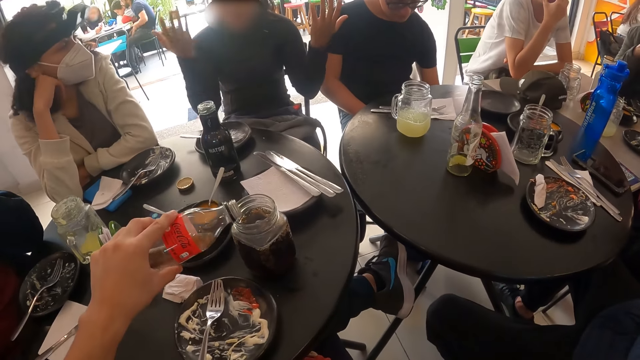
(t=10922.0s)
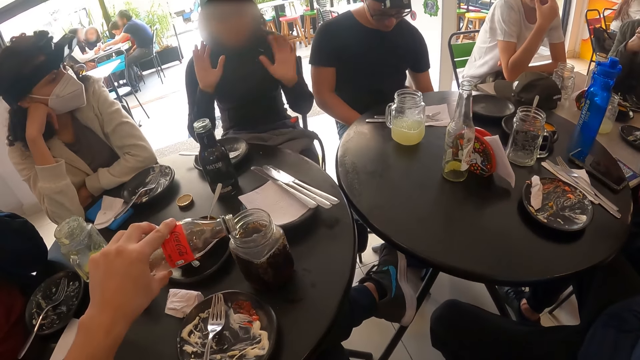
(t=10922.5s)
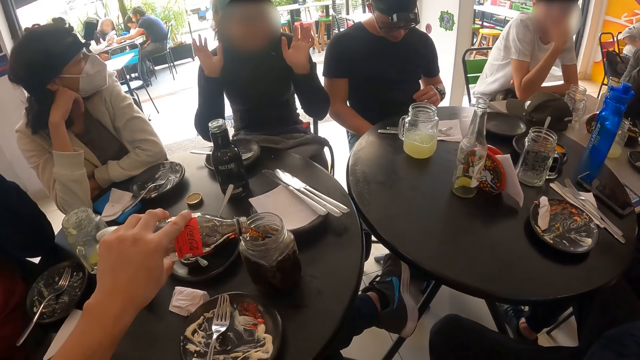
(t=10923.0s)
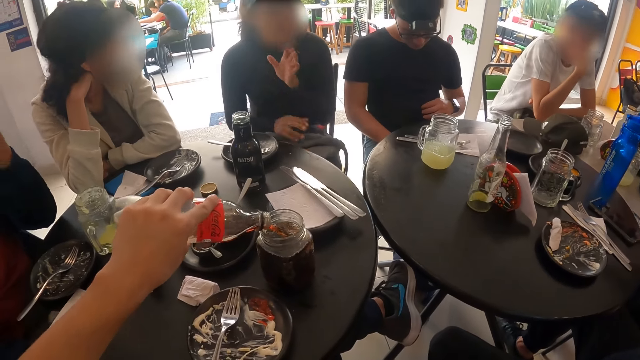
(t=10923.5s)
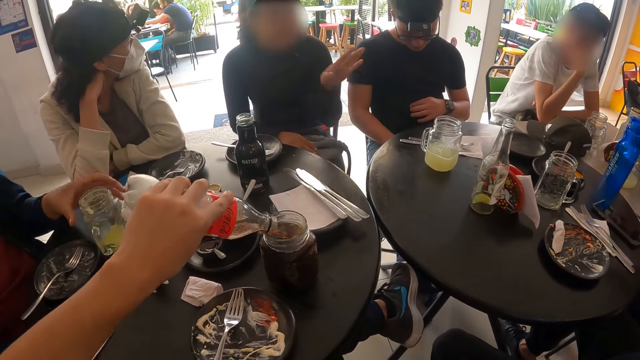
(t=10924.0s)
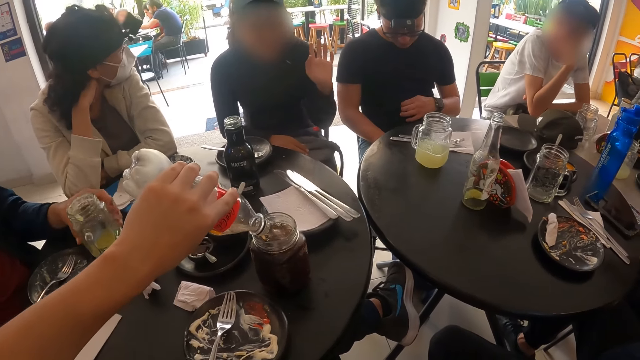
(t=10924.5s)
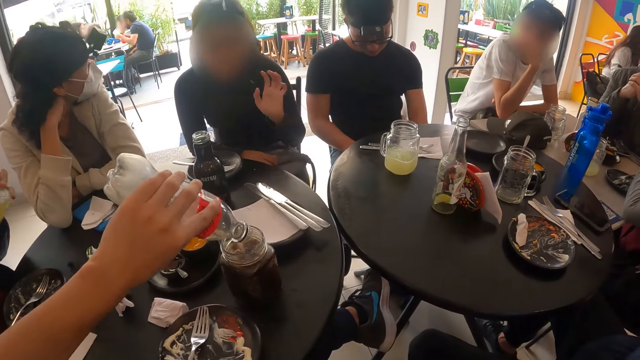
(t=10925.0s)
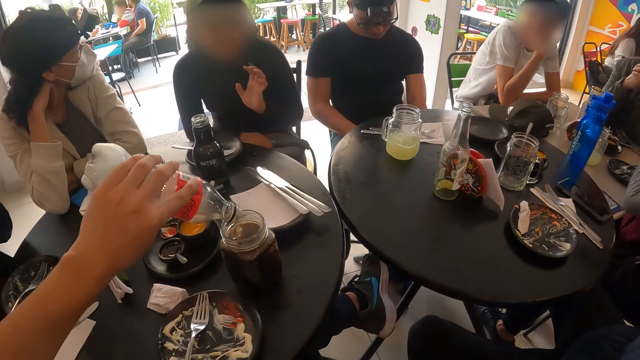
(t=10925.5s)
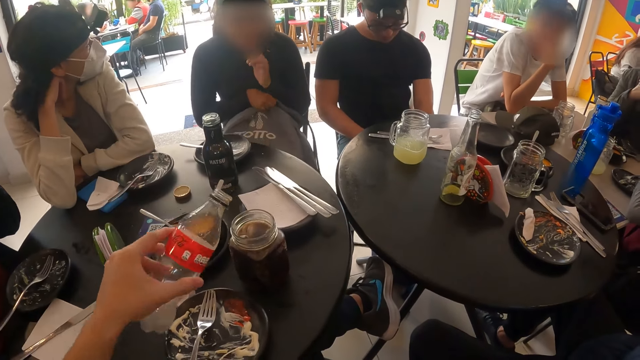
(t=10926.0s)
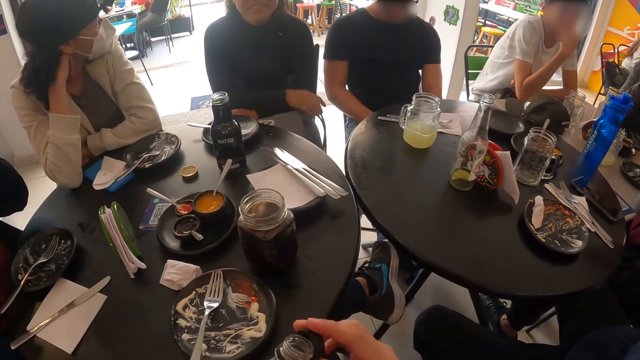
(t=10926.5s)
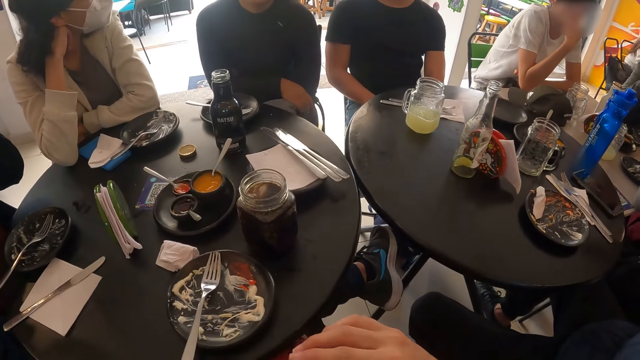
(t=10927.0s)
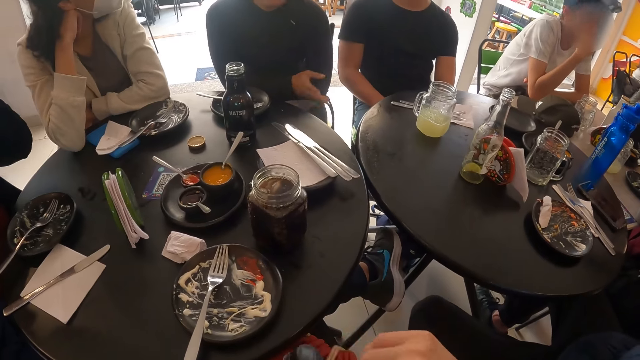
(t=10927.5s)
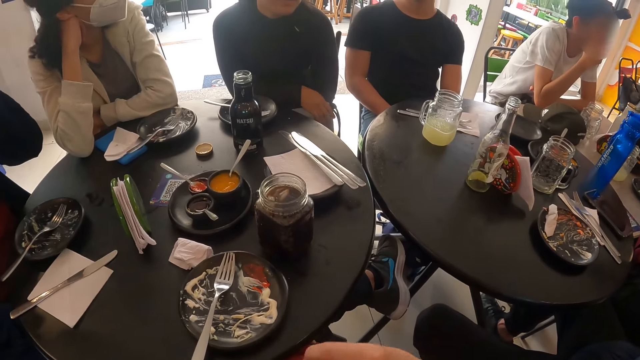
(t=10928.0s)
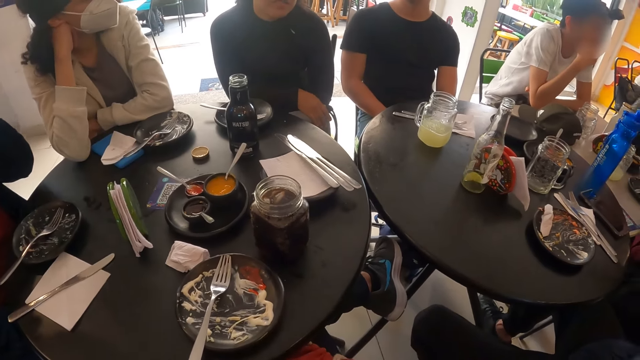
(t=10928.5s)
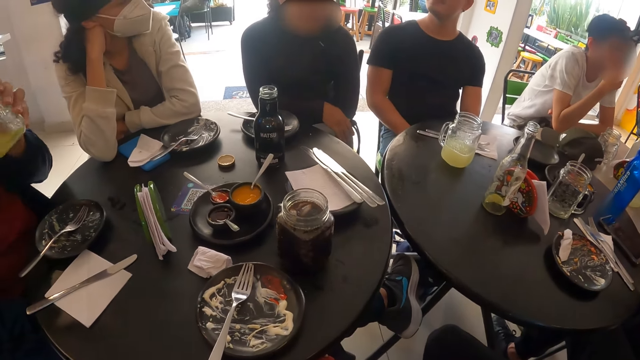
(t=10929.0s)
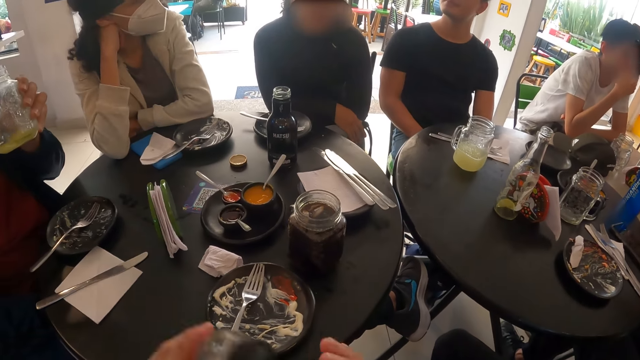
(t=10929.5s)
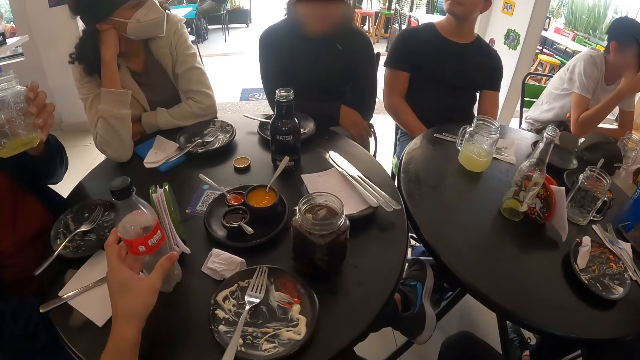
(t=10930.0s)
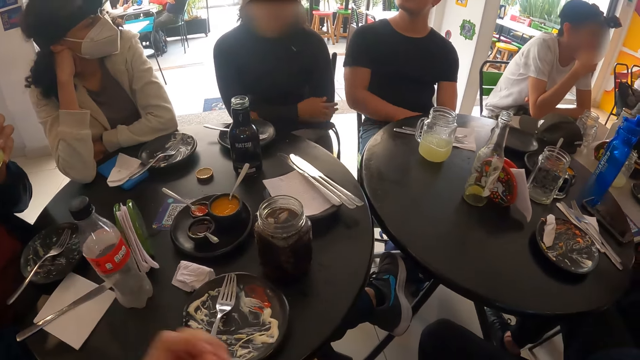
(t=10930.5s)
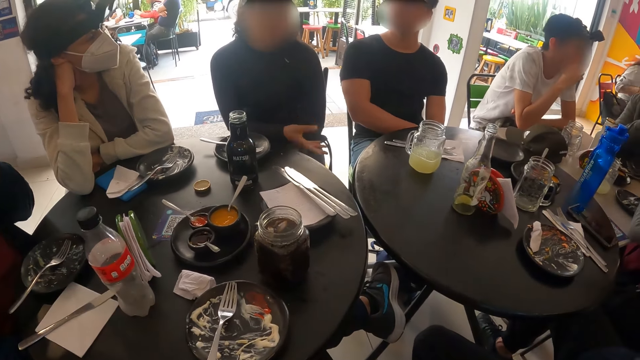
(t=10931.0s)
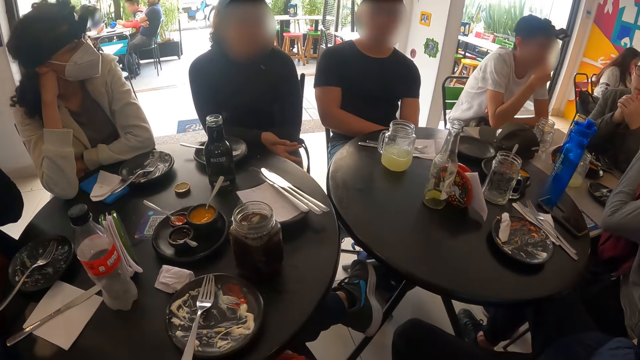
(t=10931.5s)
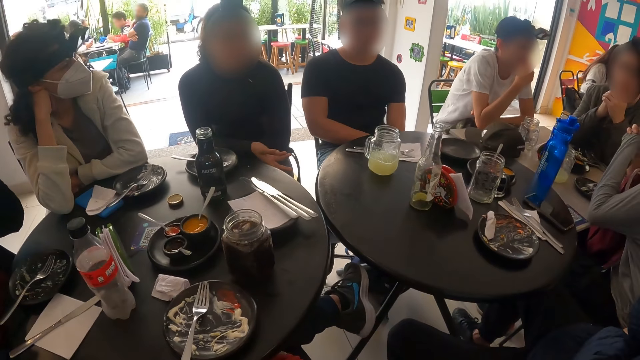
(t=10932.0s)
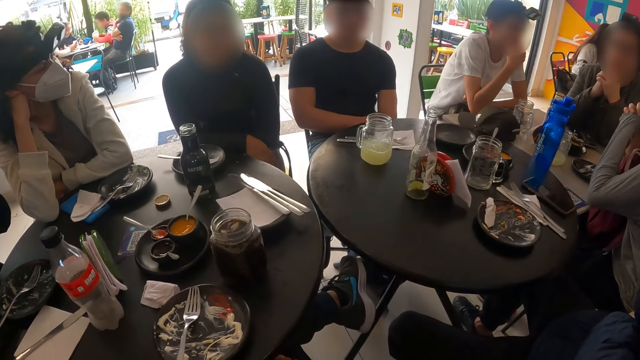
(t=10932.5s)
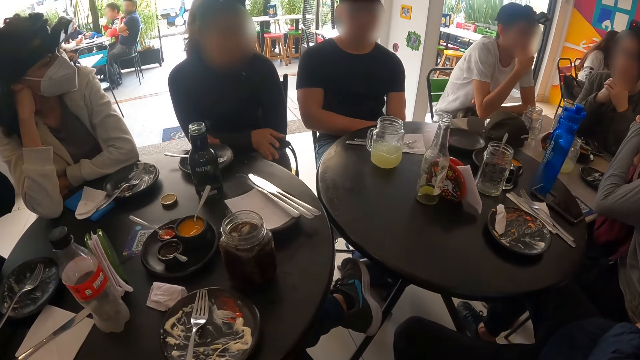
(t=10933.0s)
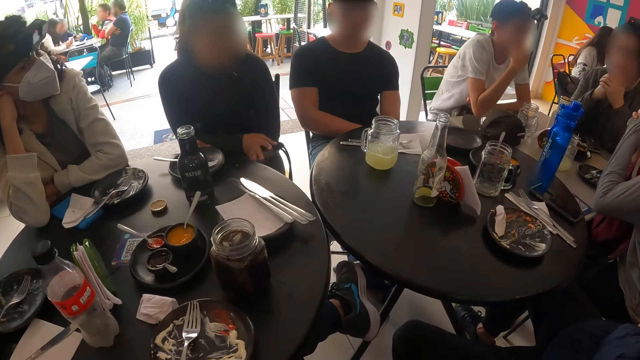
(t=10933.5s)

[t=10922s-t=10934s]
The camera wearer pours the soft drinks in the plastic bottle into the glass cup on the table with his left hand. A man picks the glass cup with his right hand. The camera wearer covers the plastic bottle with his right hand. The man shakes the glass cup in his left hand. The camera wearer places the plastic bottle on the table with his left hand.

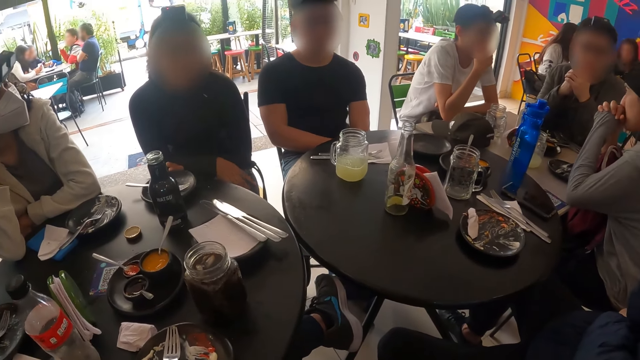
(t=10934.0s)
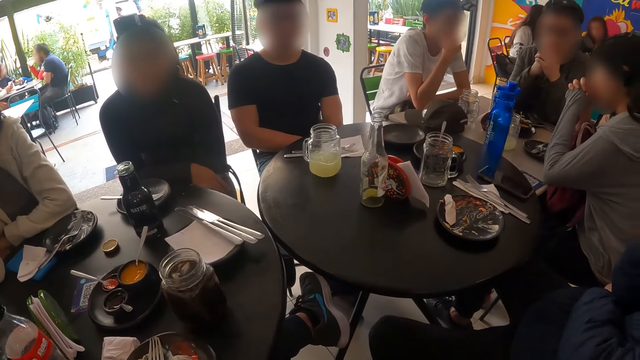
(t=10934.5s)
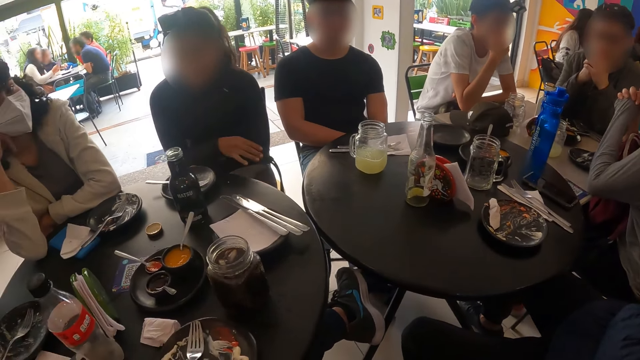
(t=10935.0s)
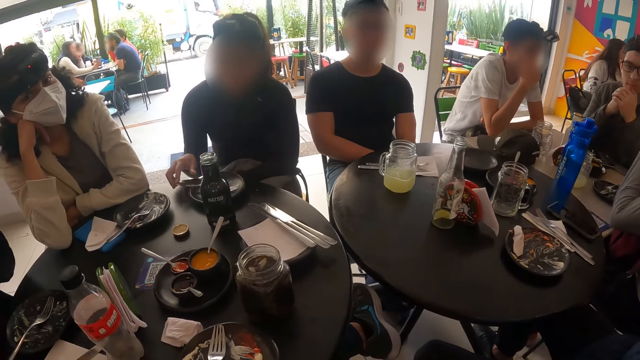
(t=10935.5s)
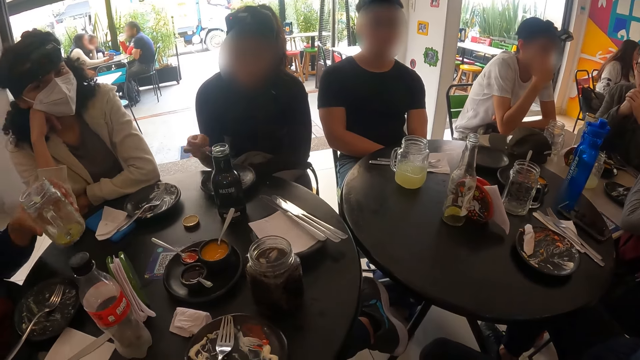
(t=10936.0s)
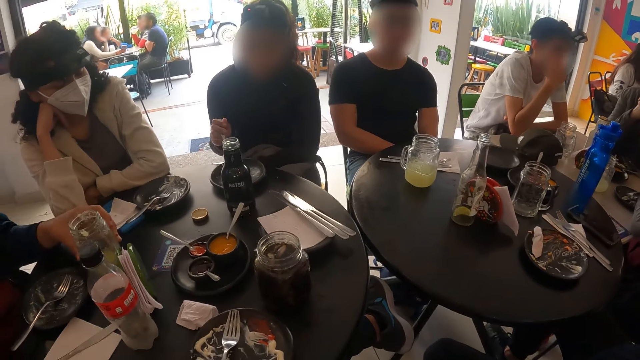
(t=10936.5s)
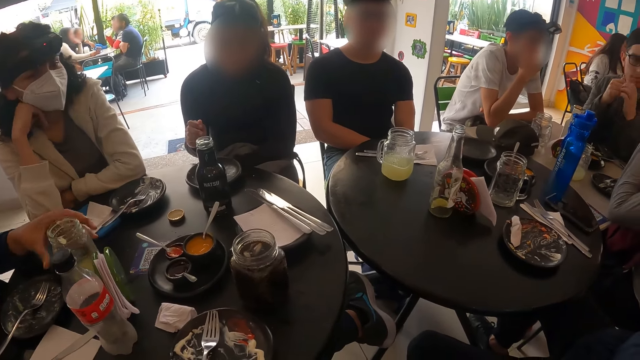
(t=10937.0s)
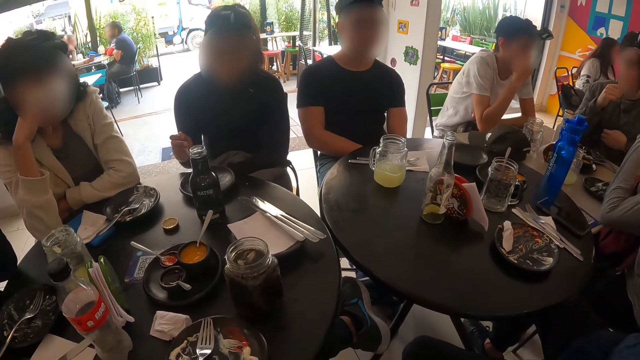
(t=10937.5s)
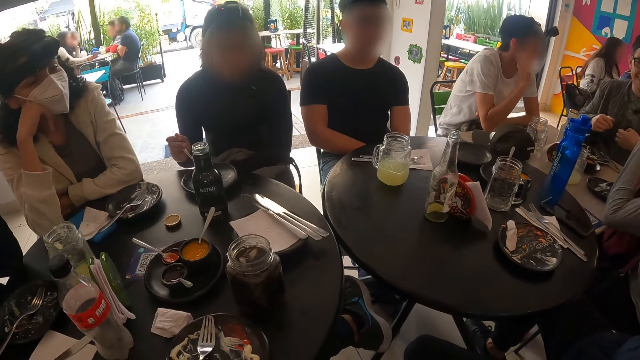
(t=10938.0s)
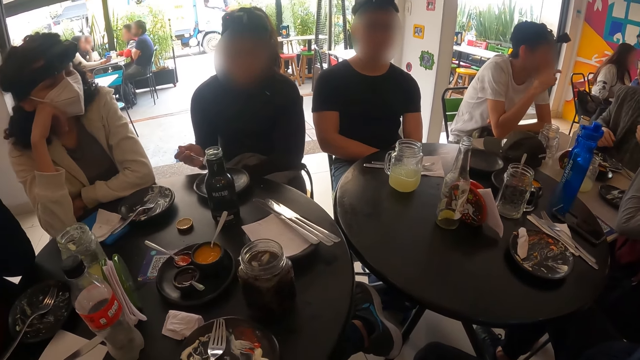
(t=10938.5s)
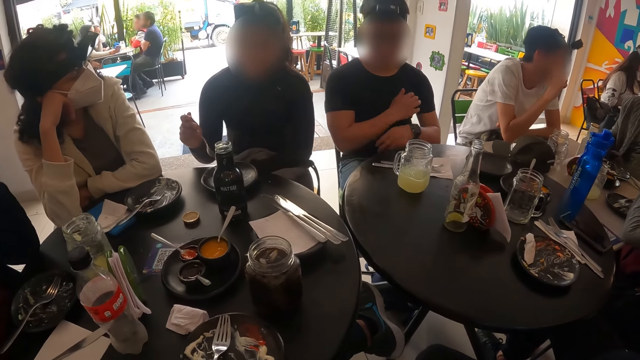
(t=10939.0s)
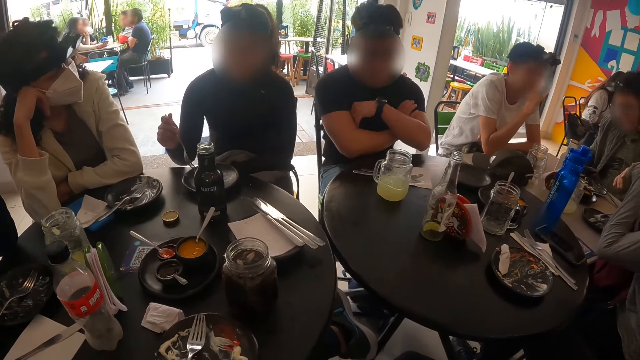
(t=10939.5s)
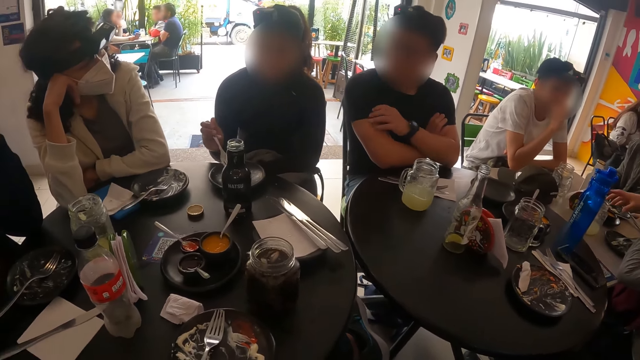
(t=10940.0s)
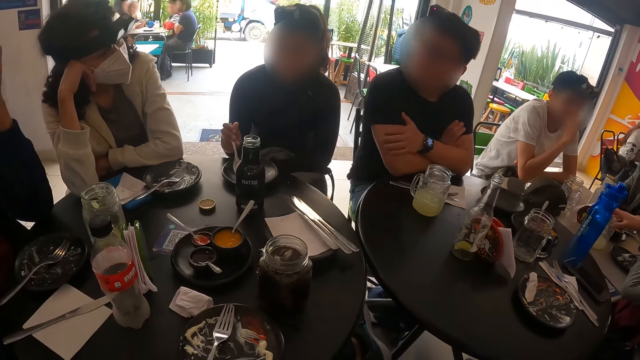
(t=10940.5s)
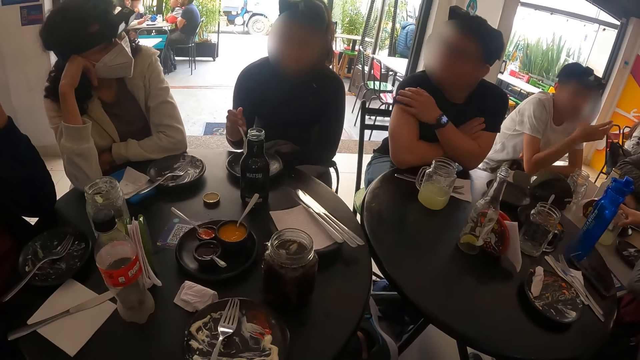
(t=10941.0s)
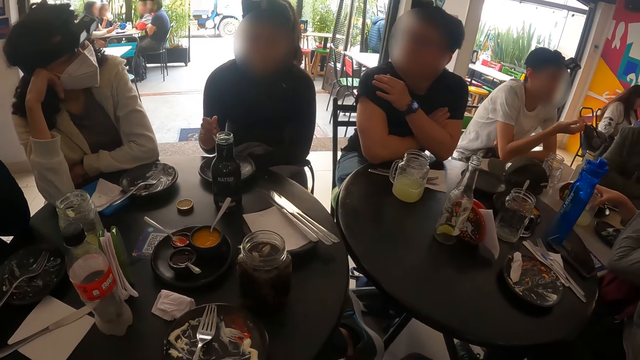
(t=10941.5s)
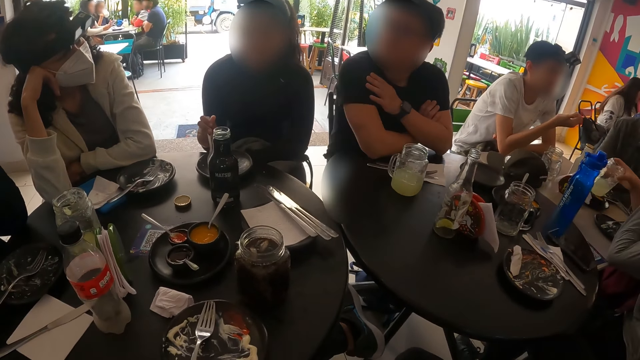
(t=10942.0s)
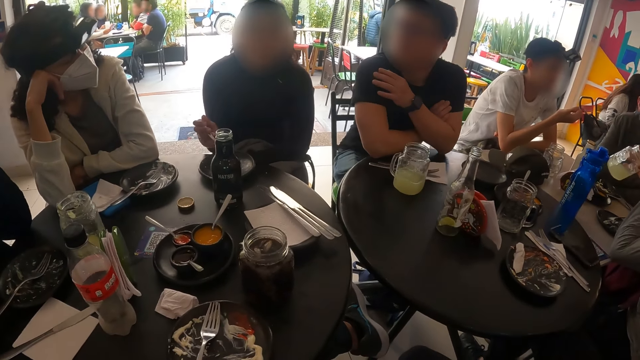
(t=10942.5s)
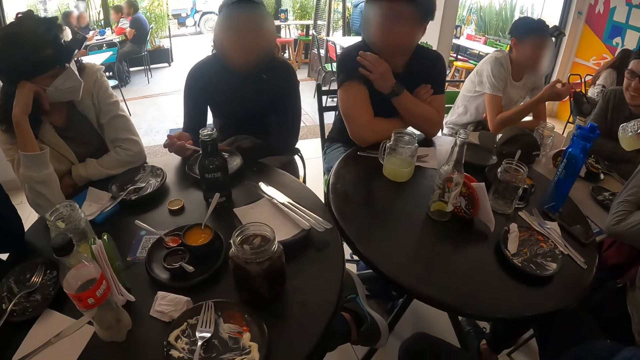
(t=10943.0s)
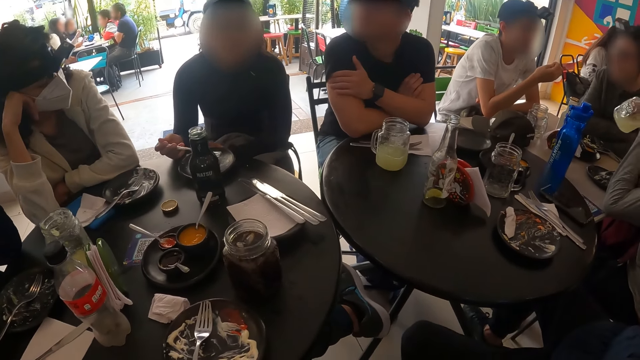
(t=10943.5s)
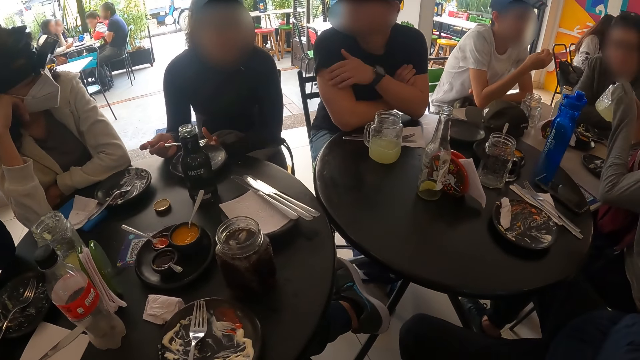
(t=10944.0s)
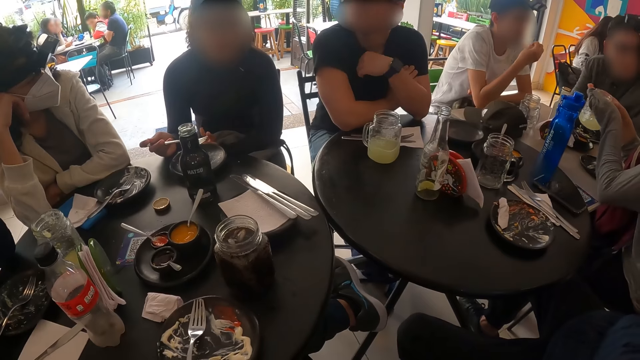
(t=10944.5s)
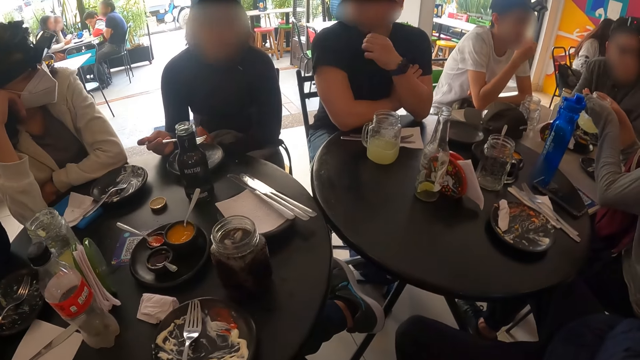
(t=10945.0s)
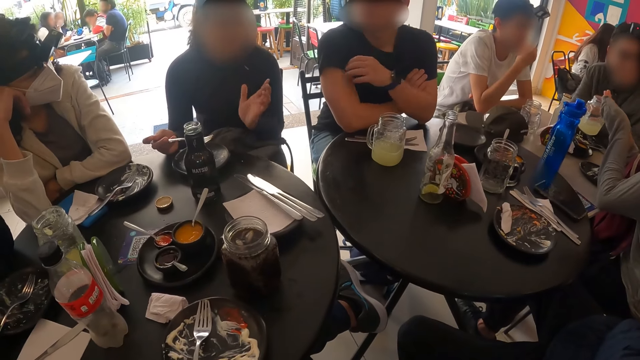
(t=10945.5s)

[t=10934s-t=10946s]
A woman picks her fork with her right hand. The man places the glass cup on the table with his left hand. The camera wearer looks around. Another woman picks her glass cup from the table with her right hand and drinks from the glass cup in her right hand.
